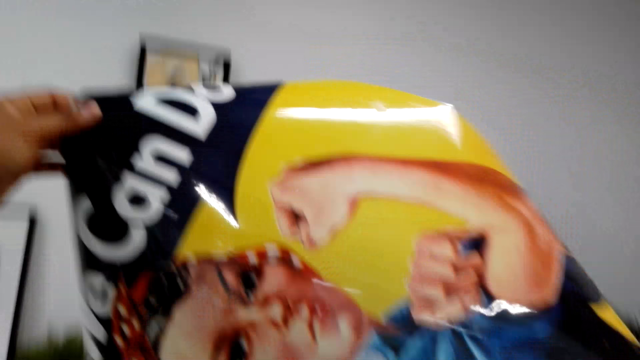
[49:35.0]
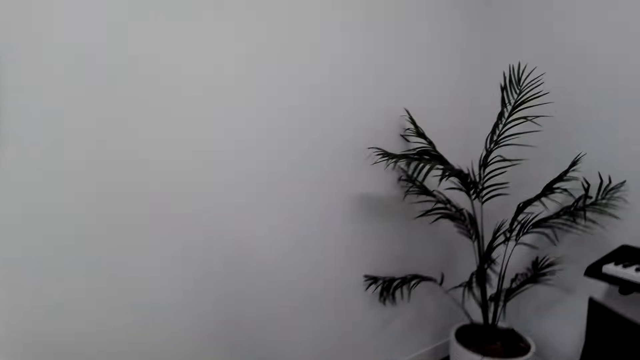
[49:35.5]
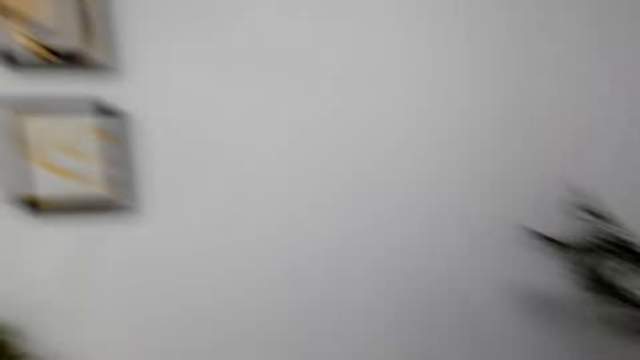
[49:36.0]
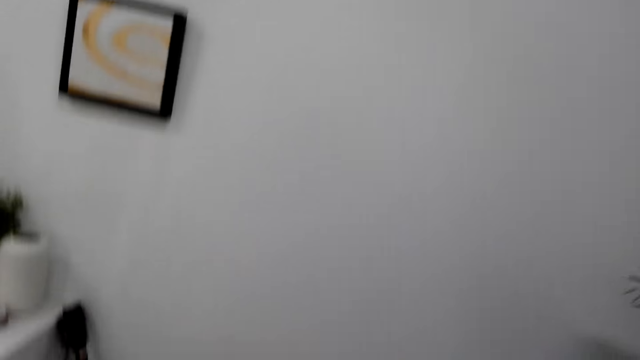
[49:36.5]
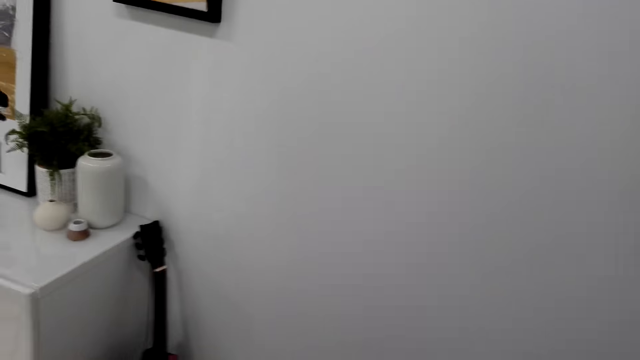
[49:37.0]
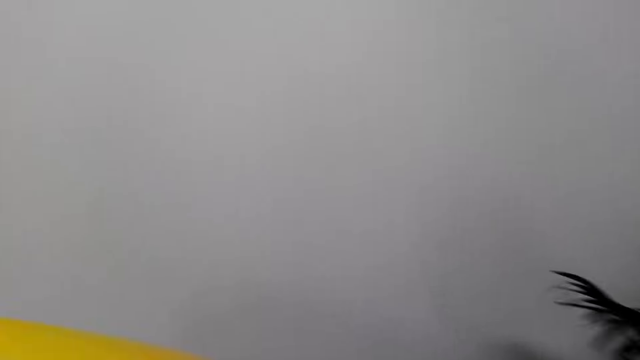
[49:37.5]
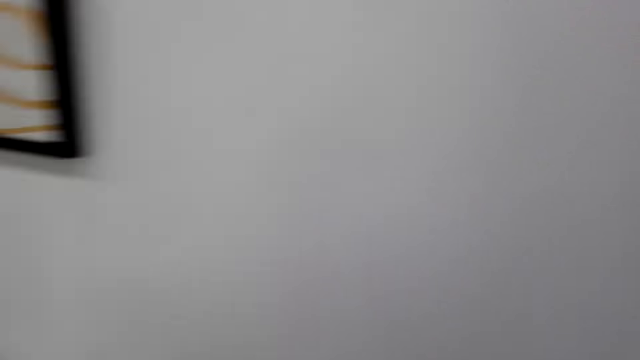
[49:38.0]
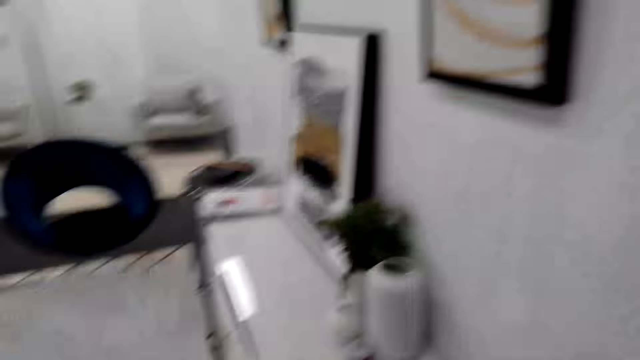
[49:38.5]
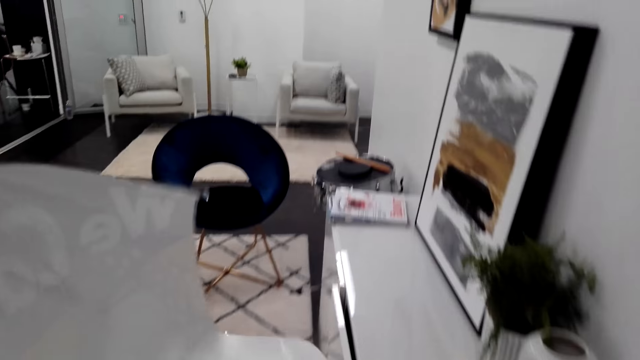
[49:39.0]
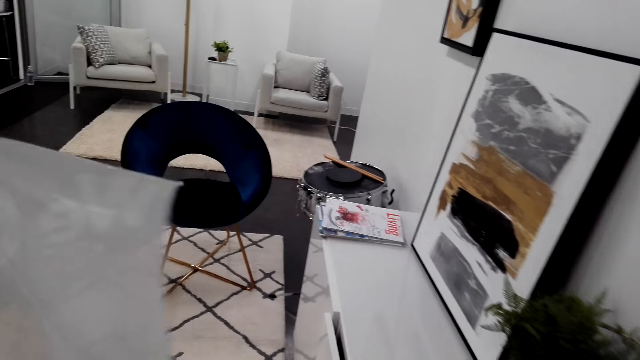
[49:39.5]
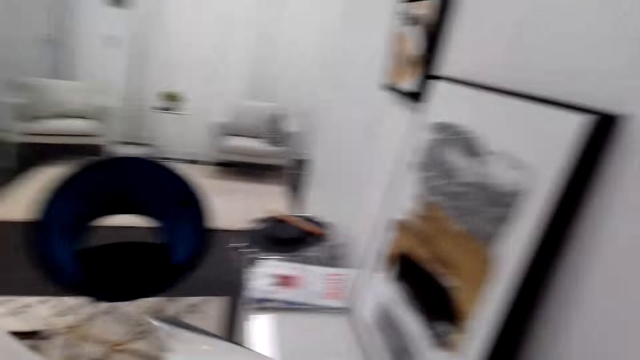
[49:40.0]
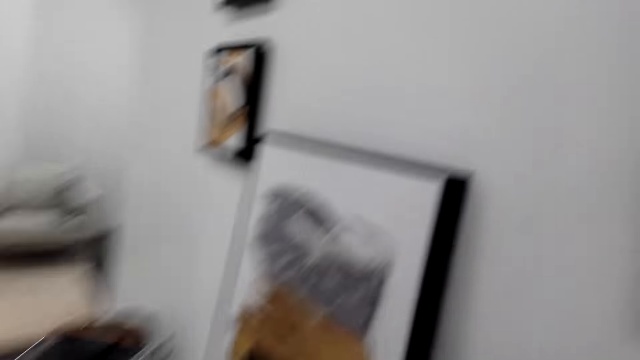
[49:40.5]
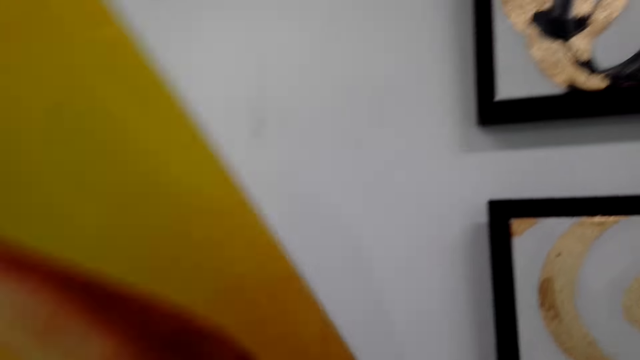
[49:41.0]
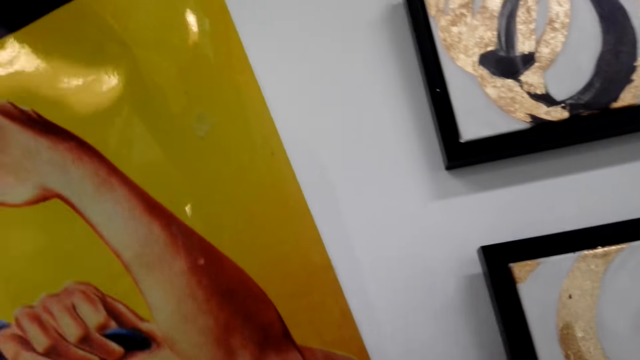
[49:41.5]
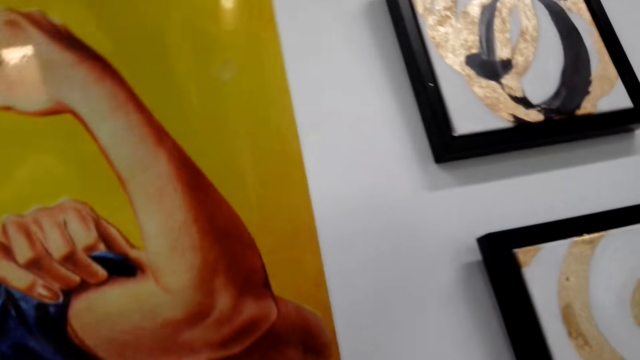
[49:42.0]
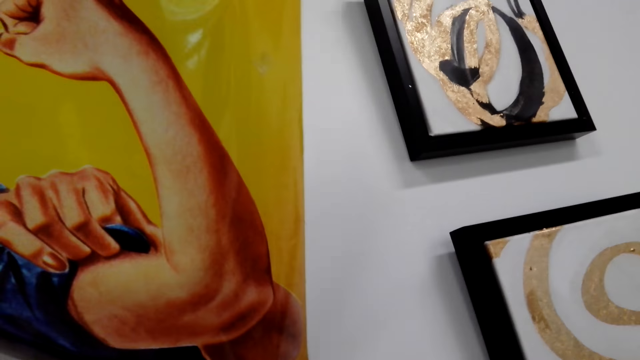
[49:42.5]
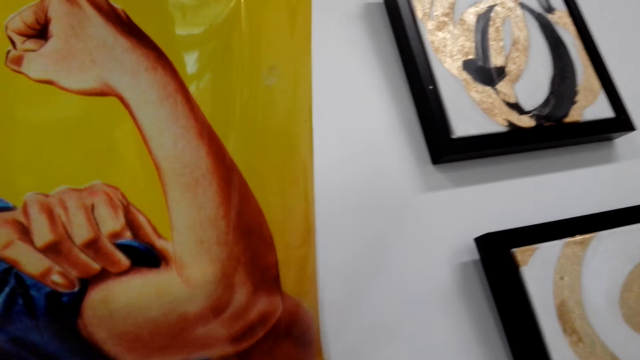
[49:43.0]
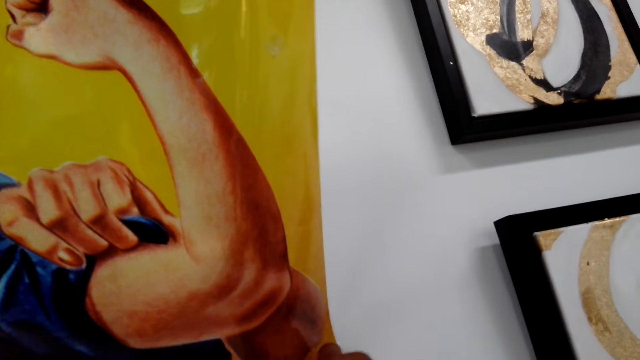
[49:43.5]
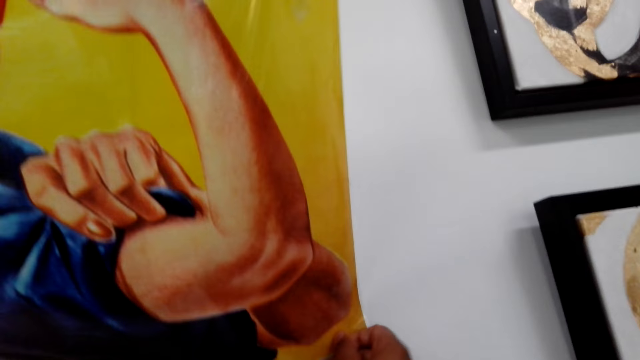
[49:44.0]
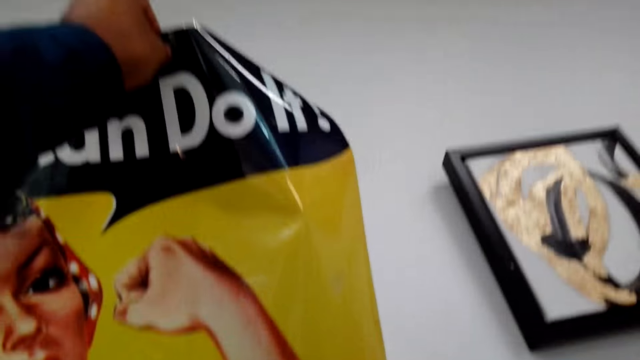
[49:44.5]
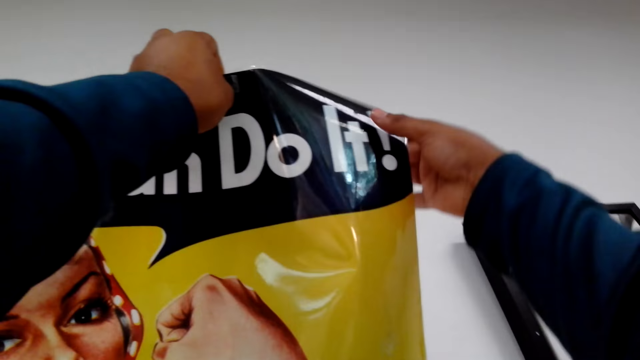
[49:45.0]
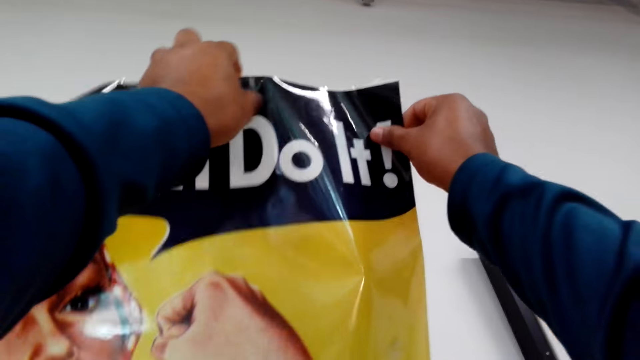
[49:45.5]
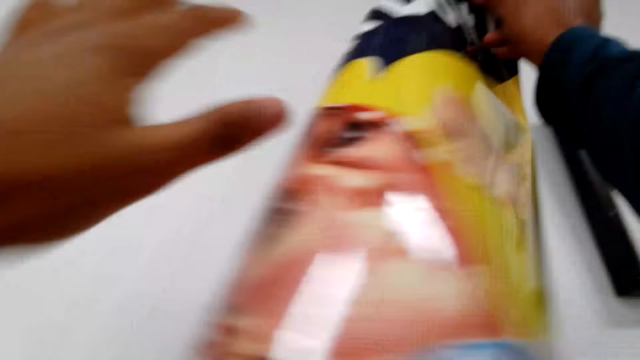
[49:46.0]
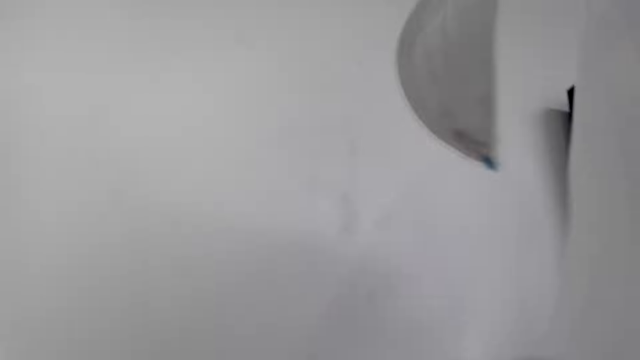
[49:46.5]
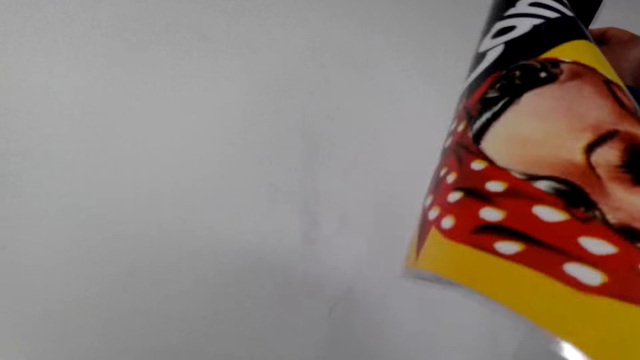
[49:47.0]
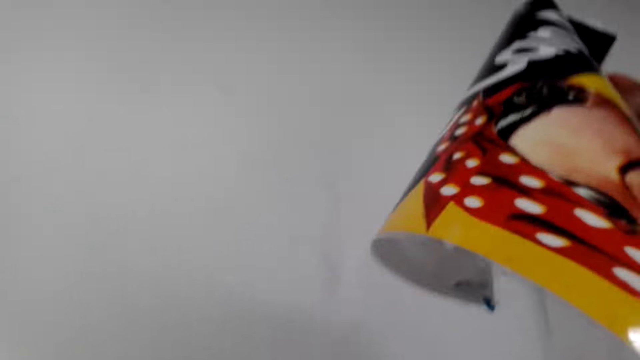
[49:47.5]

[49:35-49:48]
The camera wearer walks on the floor. They stick wall art on the wall.

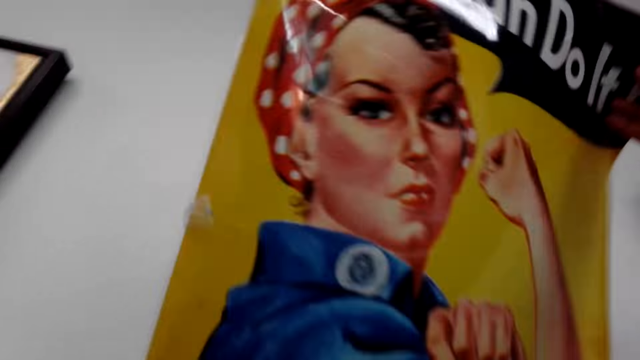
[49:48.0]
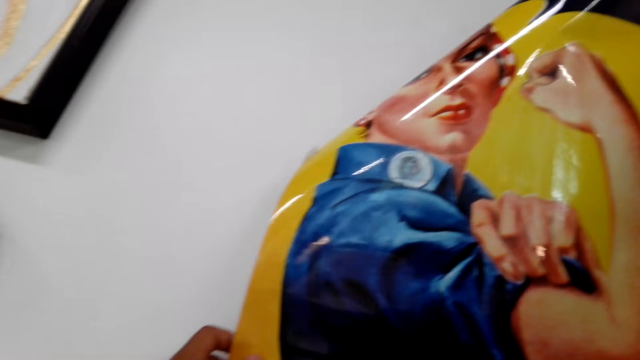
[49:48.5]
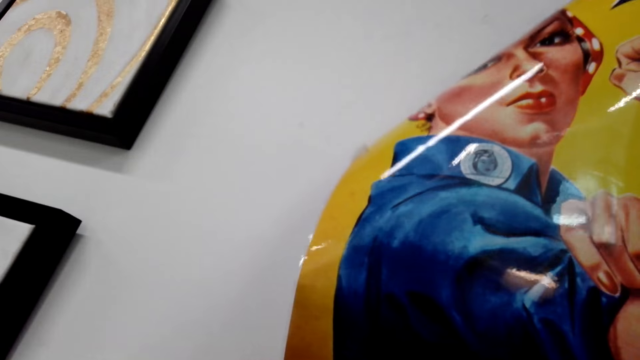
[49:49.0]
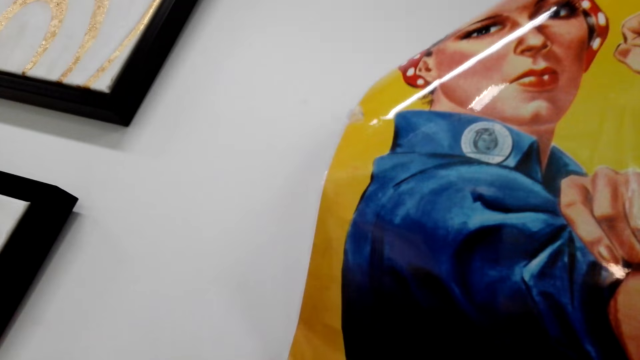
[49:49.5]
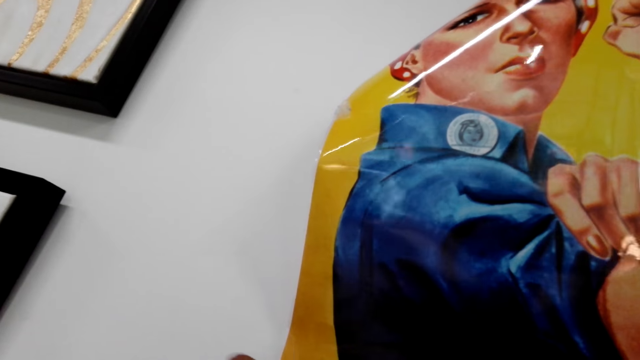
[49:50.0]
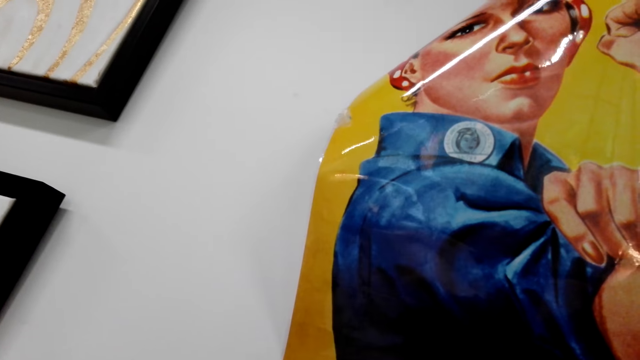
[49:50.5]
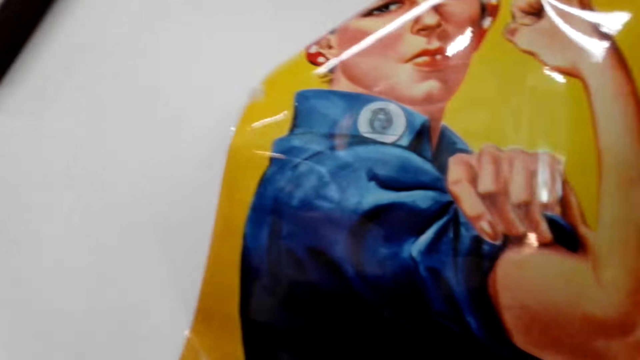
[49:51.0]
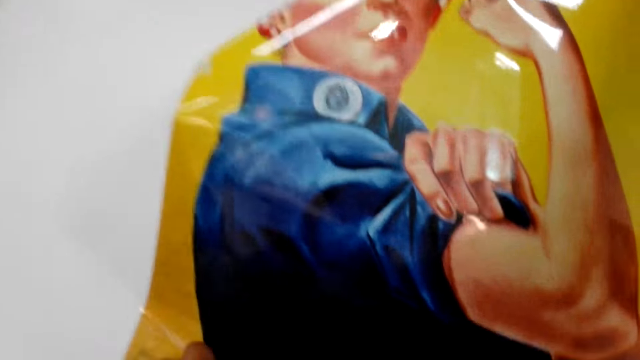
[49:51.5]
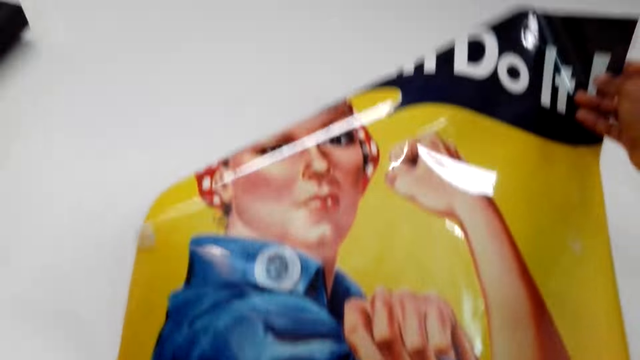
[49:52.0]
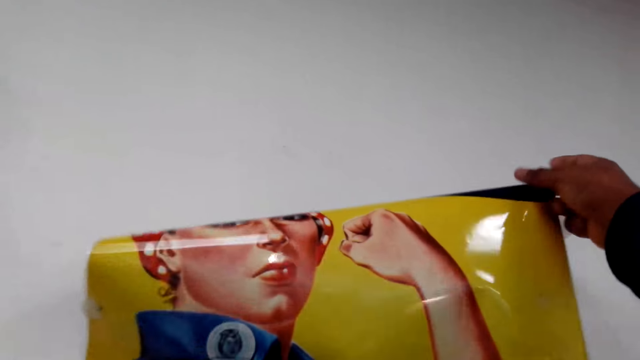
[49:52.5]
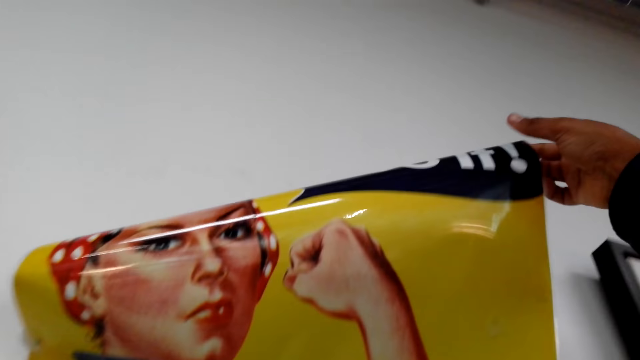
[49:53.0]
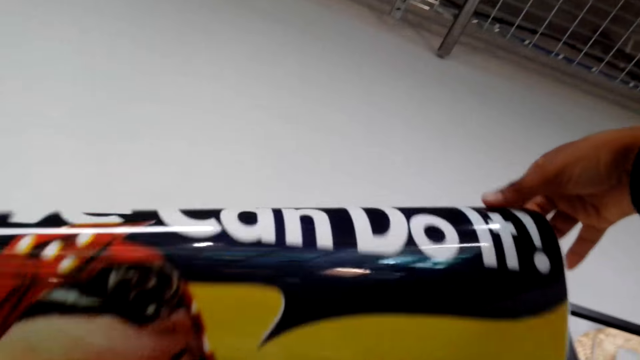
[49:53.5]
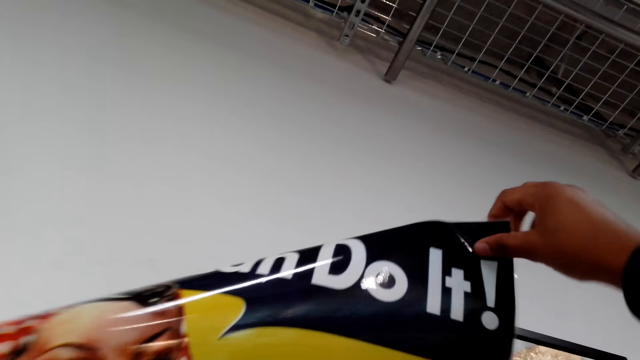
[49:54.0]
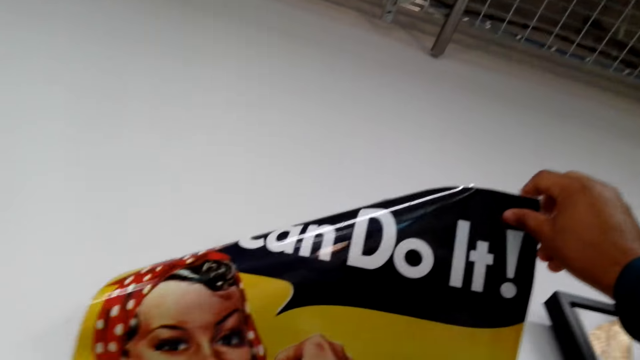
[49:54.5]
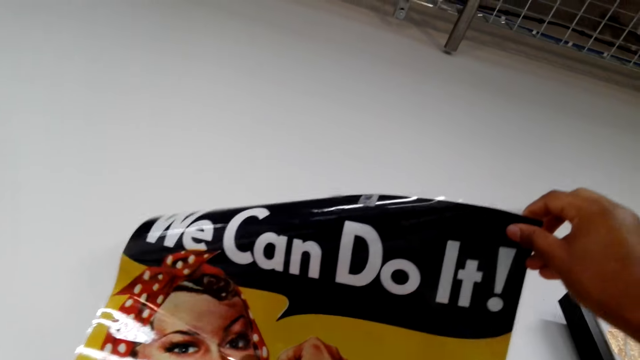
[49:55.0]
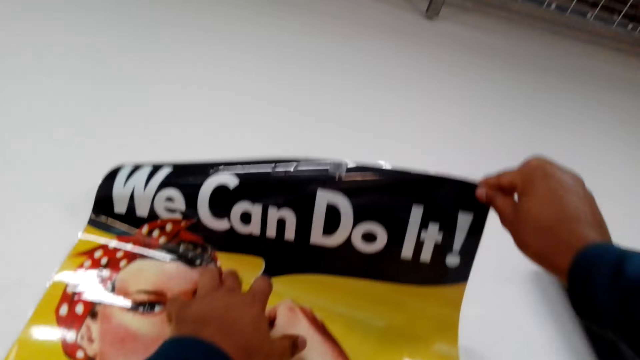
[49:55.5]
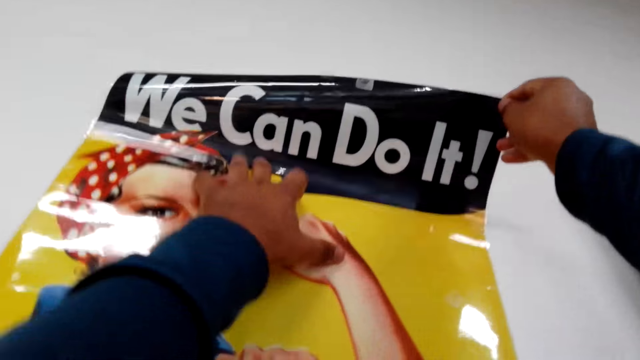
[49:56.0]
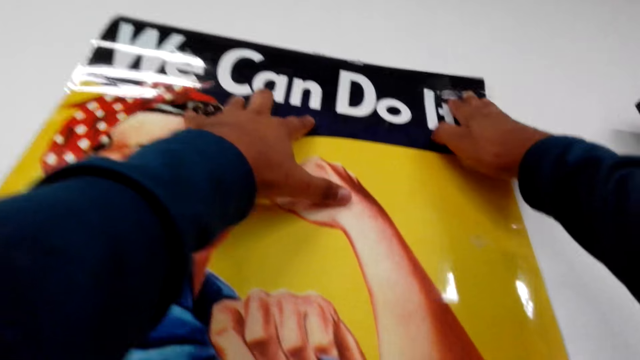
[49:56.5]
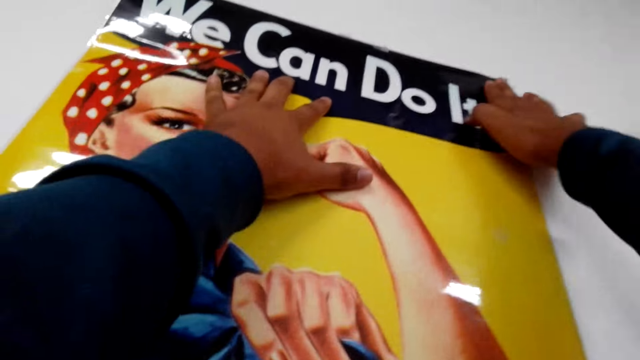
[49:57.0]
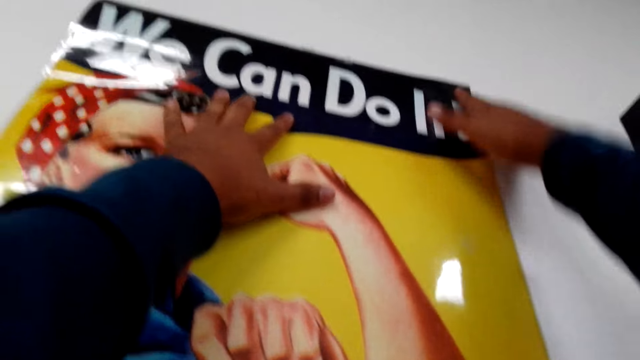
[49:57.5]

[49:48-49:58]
The camera wearer adjusts the poster on the wall with both hands.
